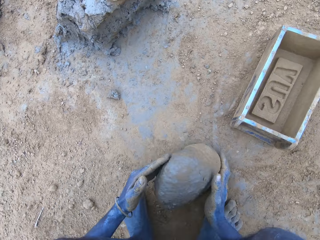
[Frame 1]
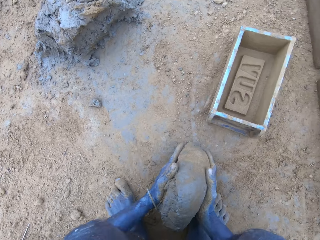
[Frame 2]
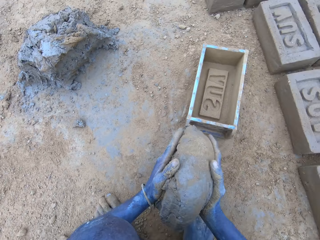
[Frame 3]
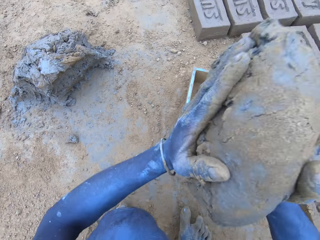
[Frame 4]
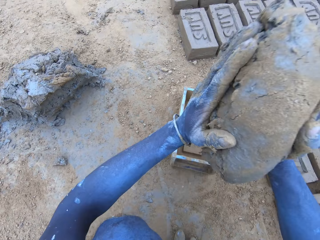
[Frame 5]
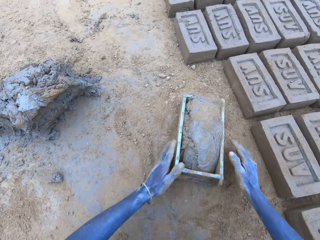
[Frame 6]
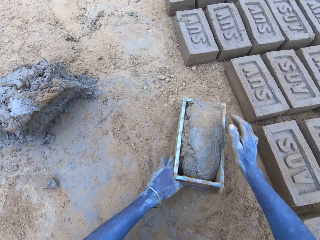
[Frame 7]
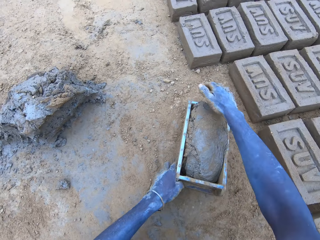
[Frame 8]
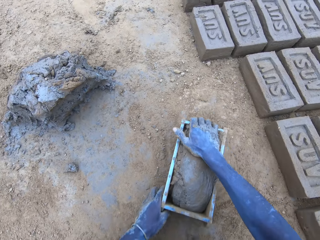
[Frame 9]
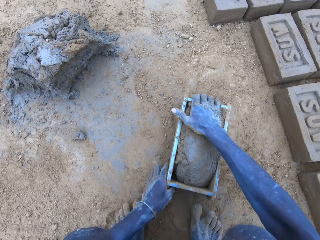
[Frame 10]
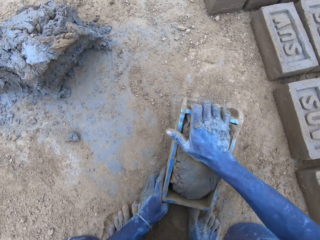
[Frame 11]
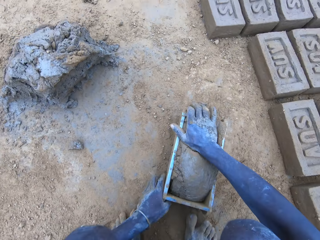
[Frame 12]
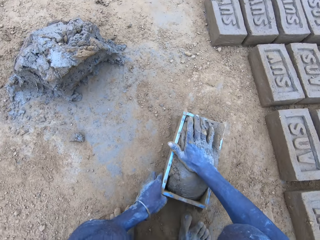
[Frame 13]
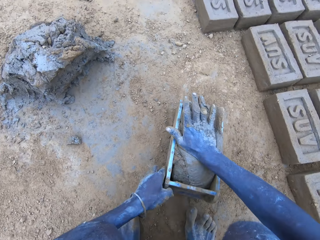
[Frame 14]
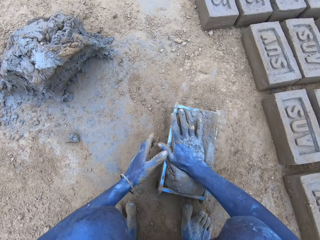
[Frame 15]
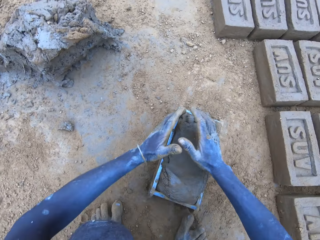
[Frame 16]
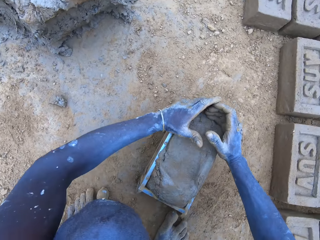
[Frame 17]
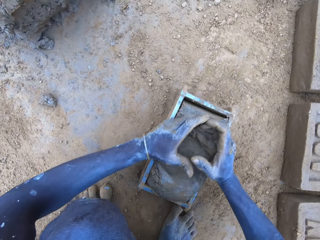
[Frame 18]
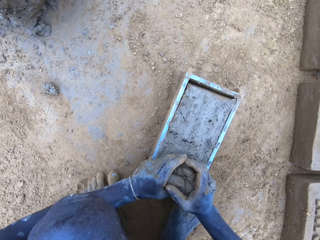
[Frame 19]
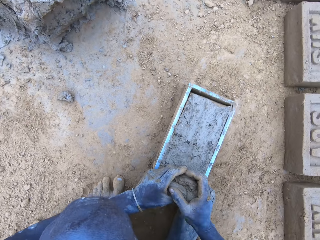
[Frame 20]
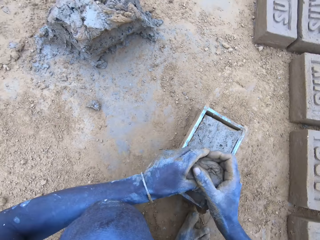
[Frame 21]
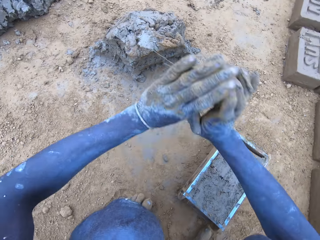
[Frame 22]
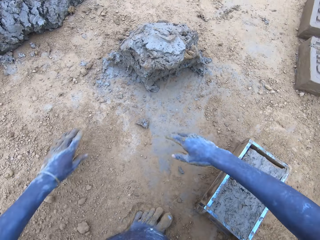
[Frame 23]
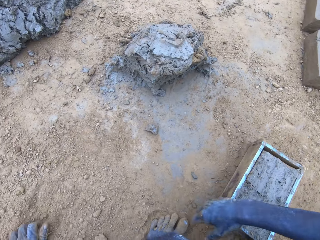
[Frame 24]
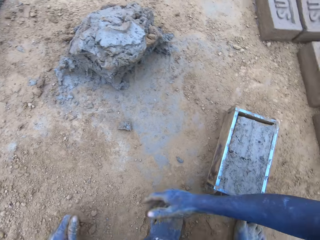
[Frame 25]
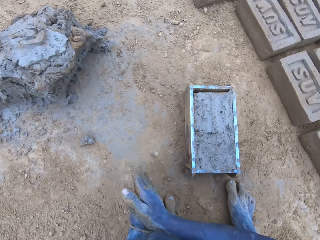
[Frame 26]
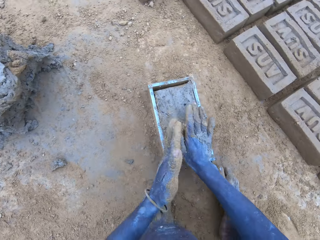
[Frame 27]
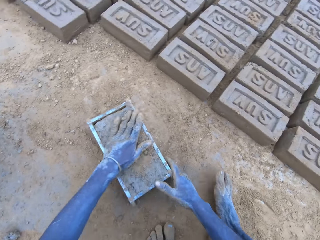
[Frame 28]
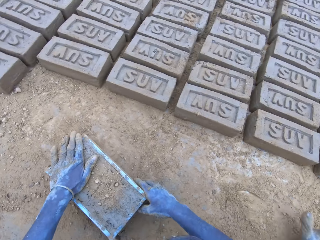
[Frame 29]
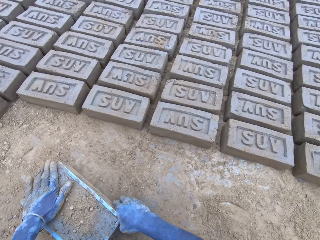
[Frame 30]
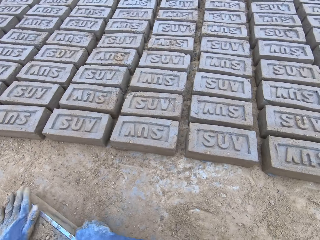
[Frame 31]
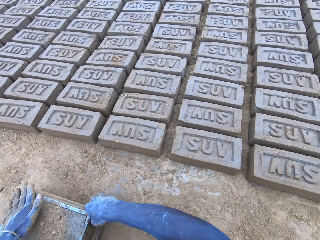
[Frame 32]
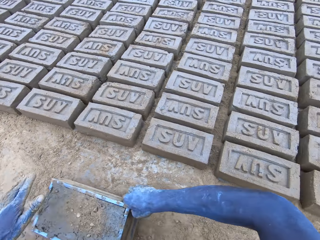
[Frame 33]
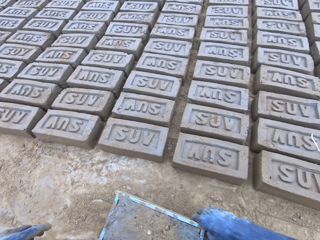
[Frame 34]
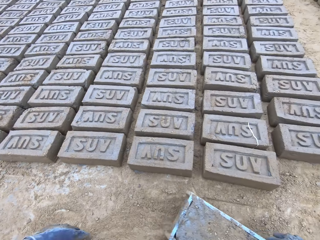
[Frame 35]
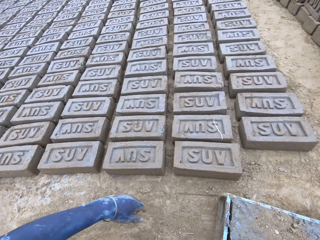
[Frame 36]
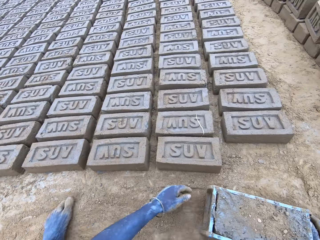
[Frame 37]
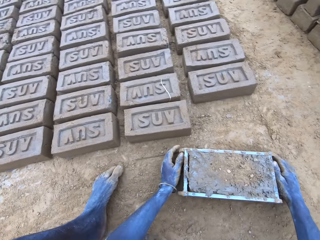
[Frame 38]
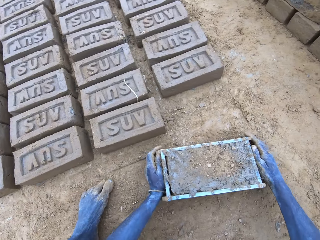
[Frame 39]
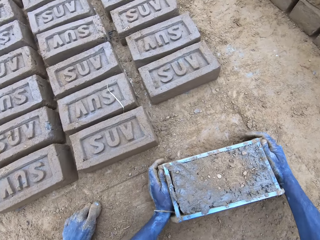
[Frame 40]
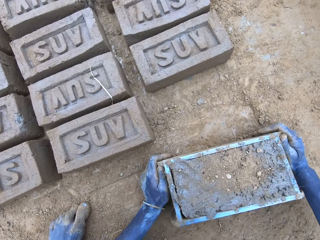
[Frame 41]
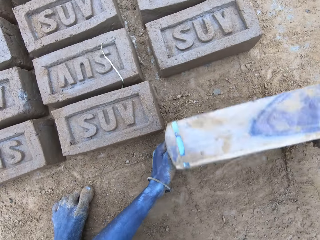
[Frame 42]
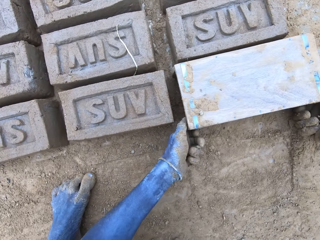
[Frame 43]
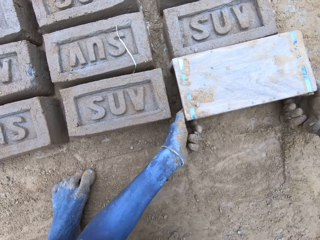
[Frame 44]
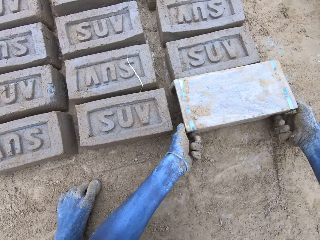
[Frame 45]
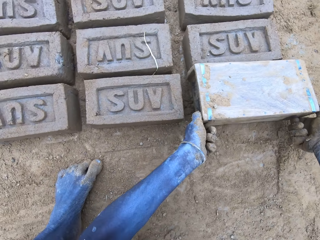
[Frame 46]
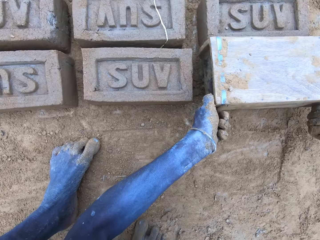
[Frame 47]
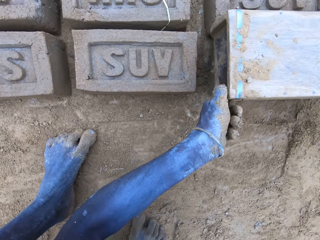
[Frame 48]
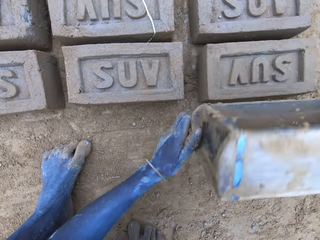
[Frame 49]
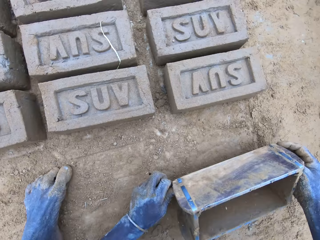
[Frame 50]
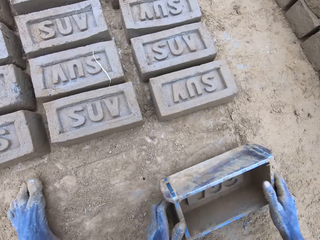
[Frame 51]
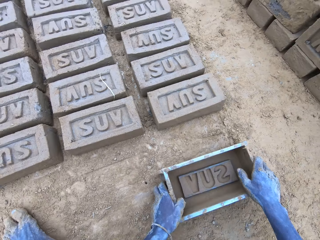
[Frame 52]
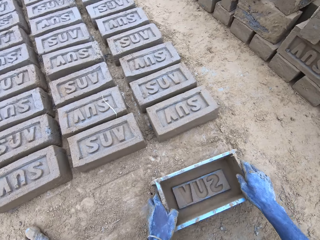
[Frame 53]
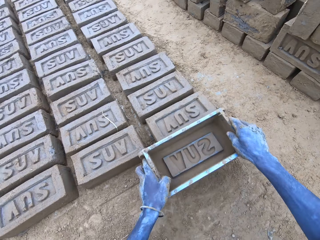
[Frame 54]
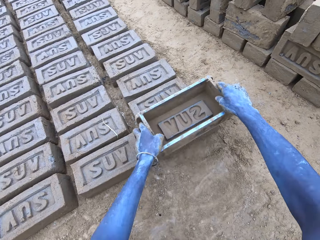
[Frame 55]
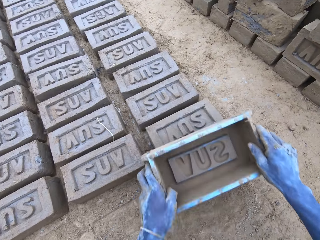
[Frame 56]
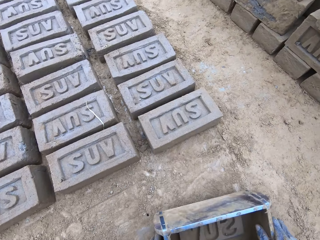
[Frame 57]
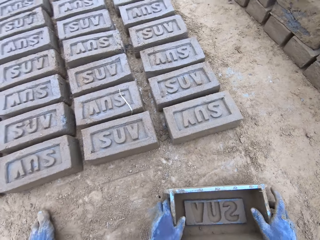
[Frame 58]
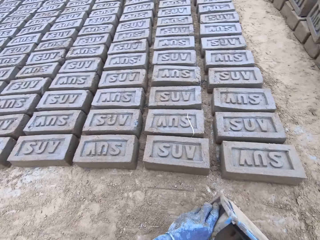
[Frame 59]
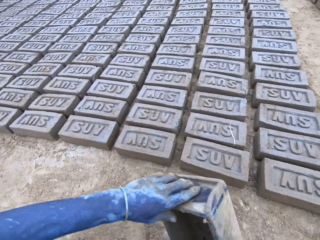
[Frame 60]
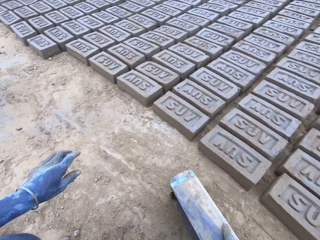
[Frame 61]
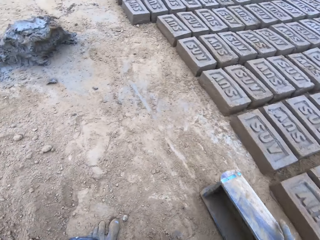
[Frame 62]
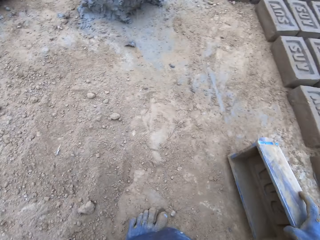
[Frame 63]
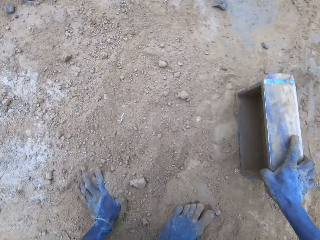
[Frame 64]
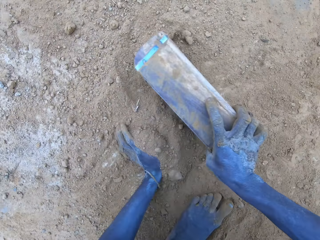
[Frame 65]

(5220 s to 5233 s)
The camera wearer lifts the rolled clay. They put the soil in the brick mold. They throw the rolled clay on the clay brick molder with both hands. They adjust the rolled clay with the right hand. They hit the brick mold on the ground. They remove the excess clay with both hands. They throw the excess clay with both hands. They rub both hands together. They tap the clay with the left hand. They lift the clay brick molder. They put the brick on the ground. They roll the clay brick molder upside down with both hands. They lift the clay brick molder with both hands. They put down the clay brick molder with both hands. They tap the brick with the clay brick molder.

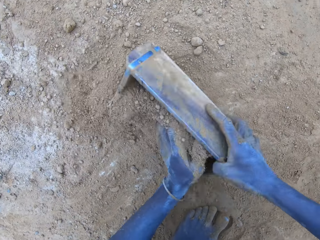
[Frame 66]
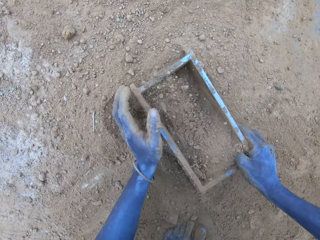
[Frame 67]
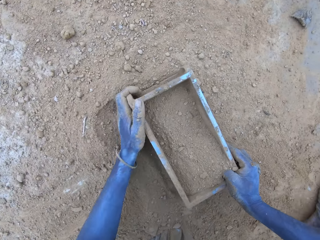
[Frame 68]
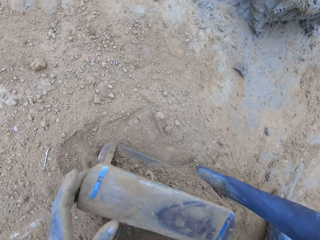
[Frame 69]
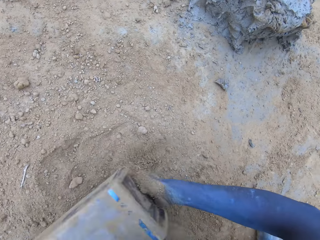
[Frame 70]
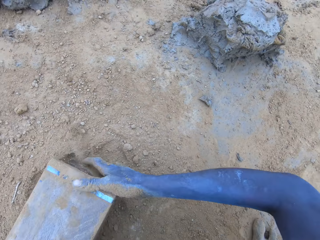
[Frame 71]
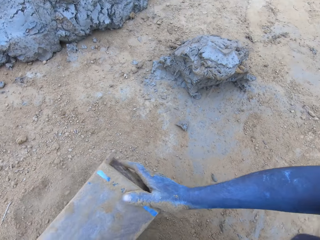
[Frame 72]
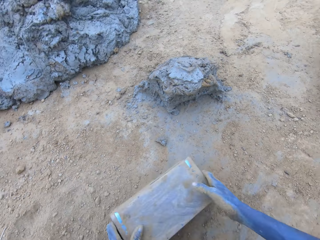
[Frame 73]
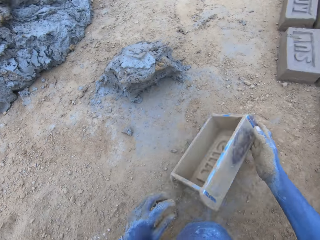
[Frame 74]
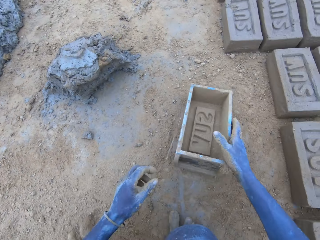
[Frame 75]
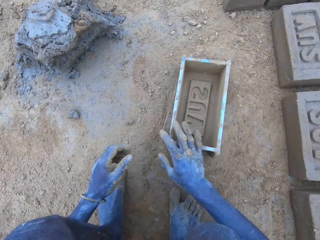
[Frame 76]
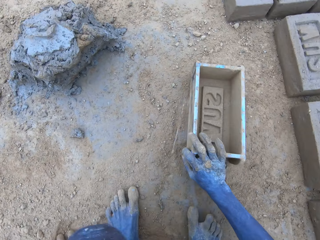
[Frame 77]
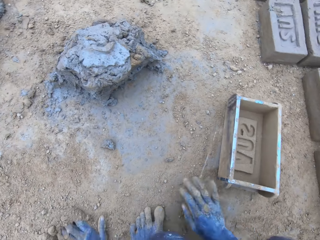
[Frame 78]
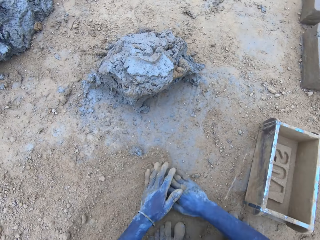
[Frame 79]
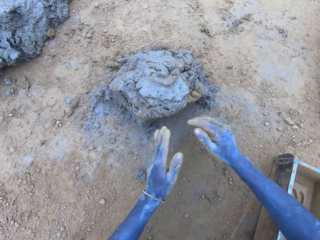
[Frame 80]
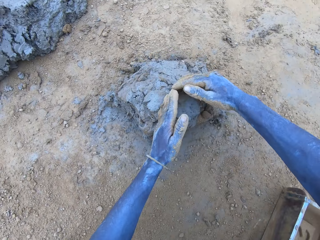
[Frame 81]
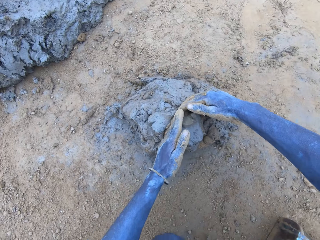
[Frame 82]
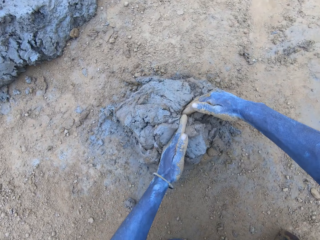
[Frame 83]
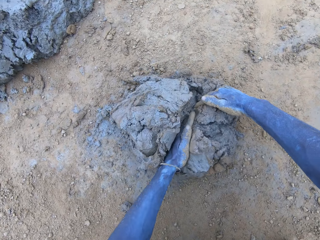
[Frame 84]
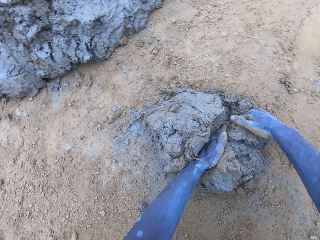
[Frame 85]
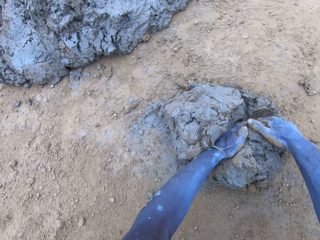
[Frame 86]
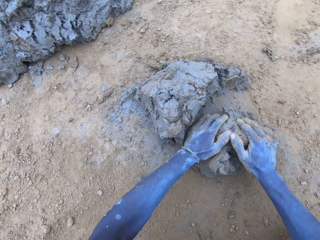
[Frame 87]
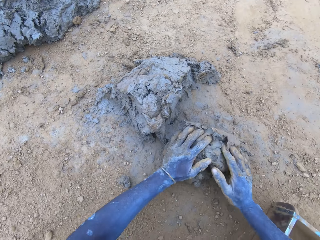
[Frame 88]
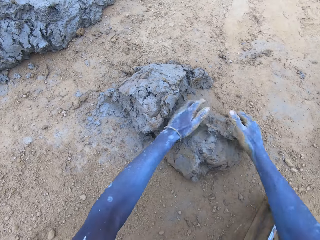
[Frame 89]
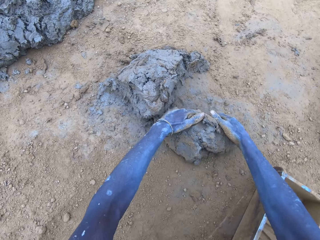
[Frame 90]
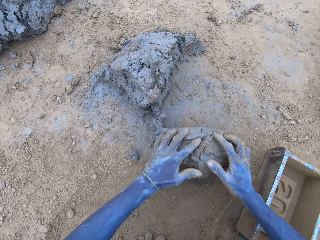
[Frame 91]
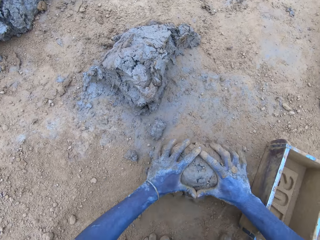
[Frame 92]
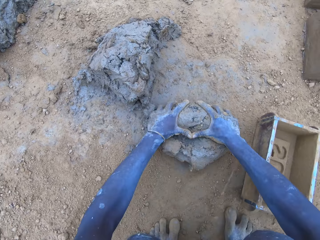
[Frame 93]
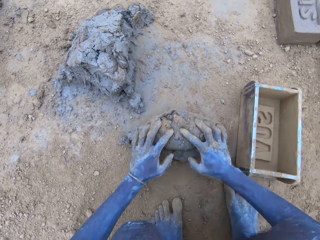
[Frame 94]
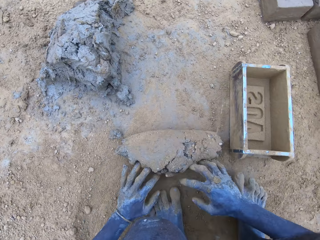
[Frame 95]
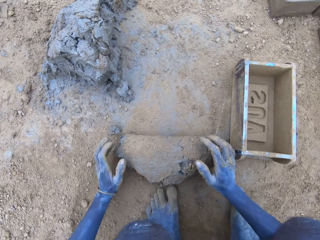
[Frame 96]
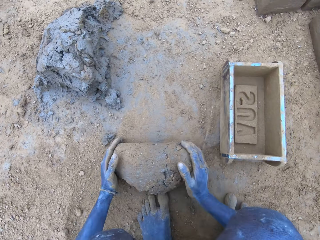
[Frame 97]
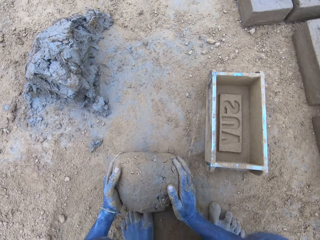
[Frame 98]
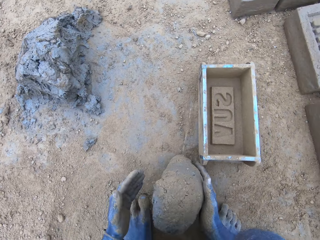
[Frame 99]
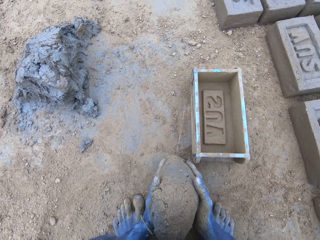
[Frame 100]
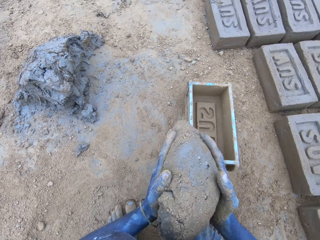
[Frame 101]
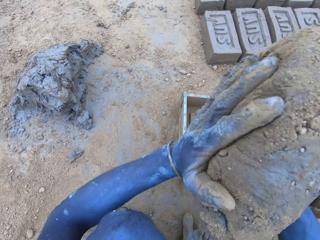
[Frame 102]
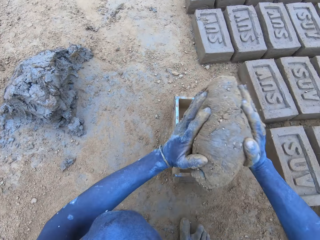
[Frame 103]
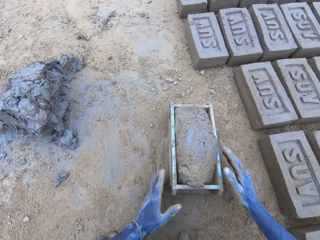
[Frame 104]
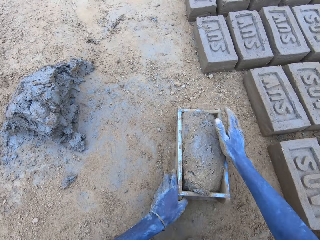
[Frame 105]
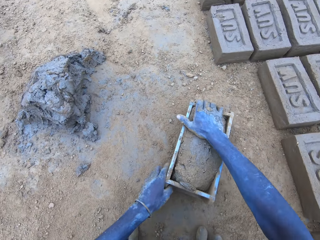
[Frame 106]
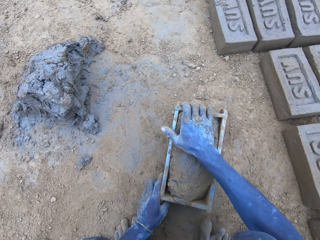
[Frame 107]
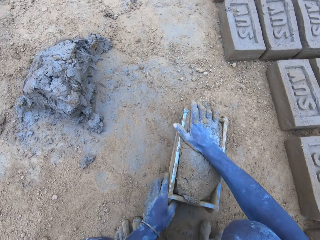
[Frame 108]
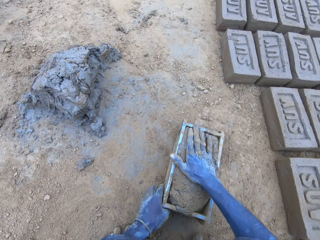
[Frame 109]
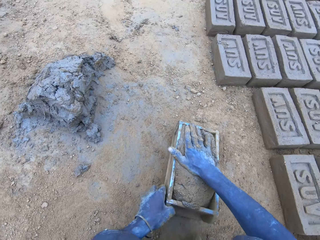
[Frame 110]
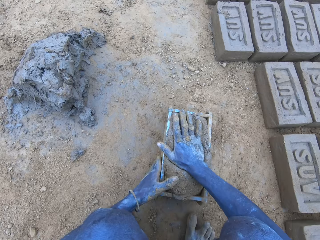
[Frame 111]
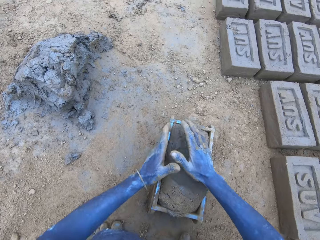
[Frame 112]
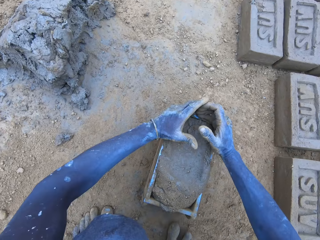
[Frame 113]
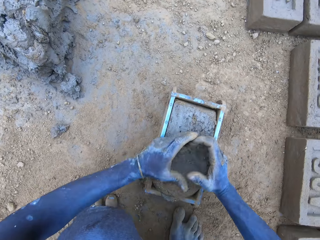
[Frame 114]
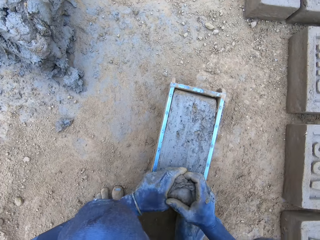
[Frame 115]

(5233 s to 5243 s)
The camera wearer scoops soil with the clay brick molder. He pours the soil on the ground. He puts the clay brick molder down with his right hand. He rubs both hands on the ground. He slices clay with both hands. He rolls the clay on the ground with both hands. He lifts the rolled clay. He throws the rolled clay on the clay brick molder with both hands. He adjusts the rolled clay with his right hand.
